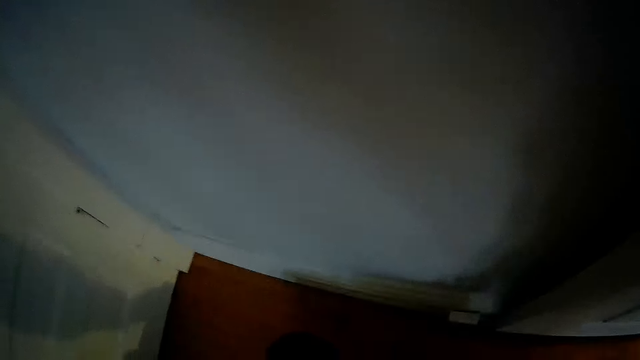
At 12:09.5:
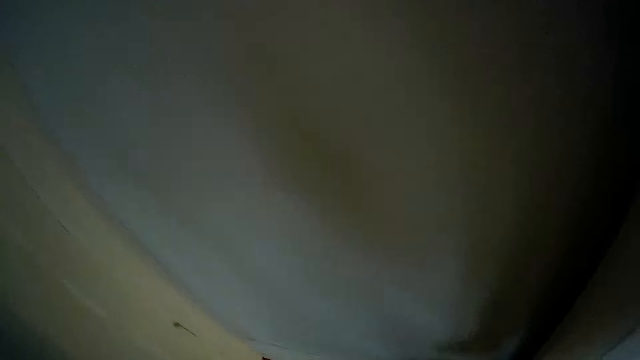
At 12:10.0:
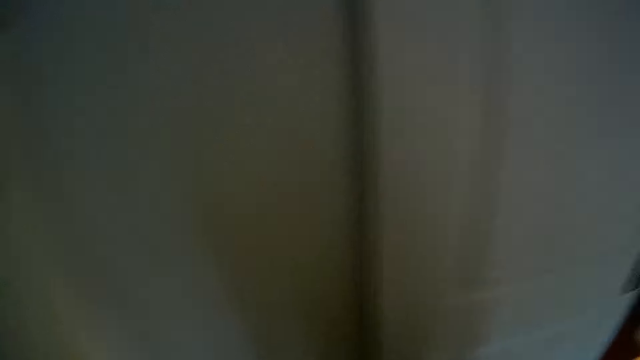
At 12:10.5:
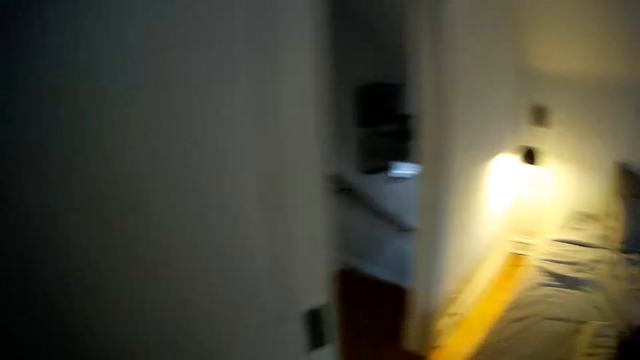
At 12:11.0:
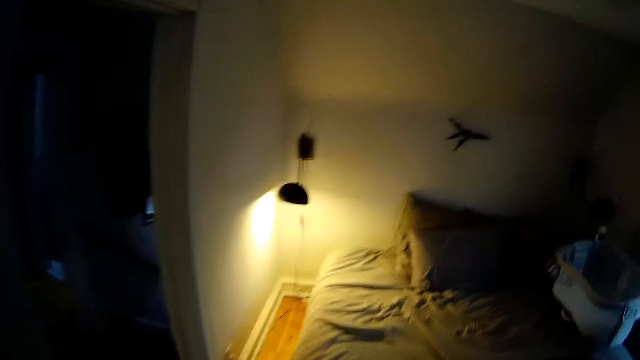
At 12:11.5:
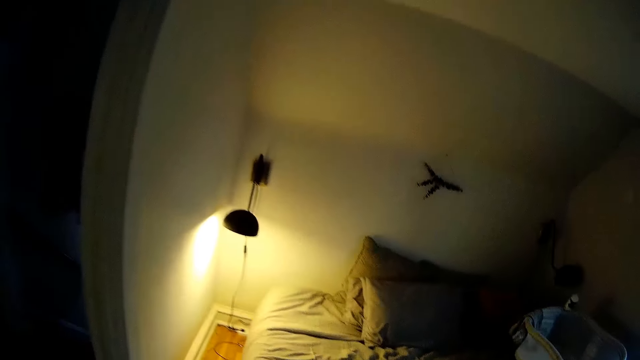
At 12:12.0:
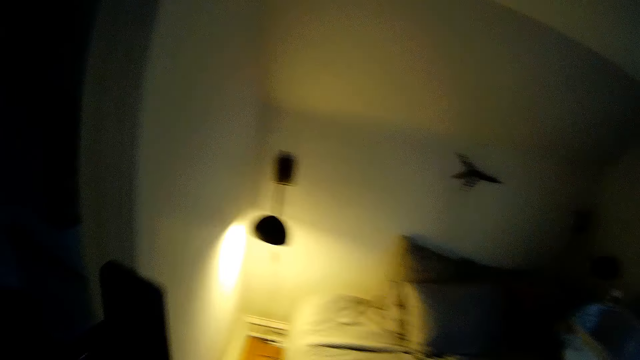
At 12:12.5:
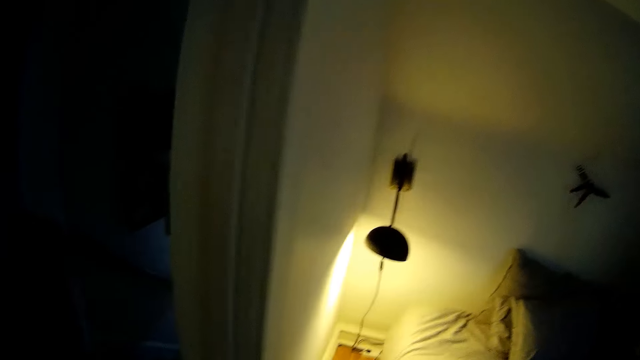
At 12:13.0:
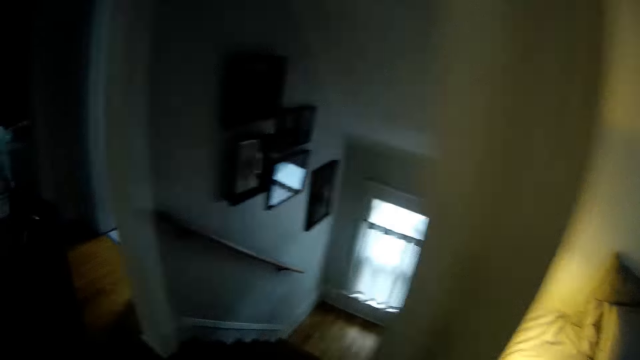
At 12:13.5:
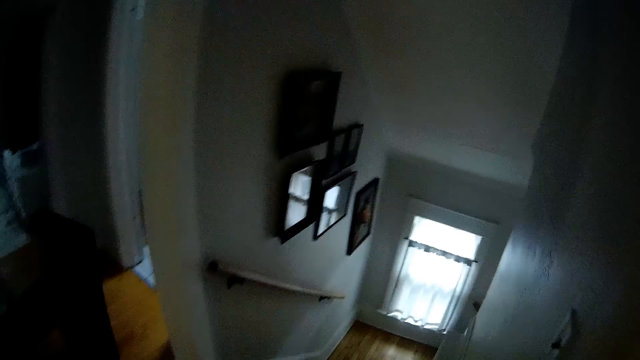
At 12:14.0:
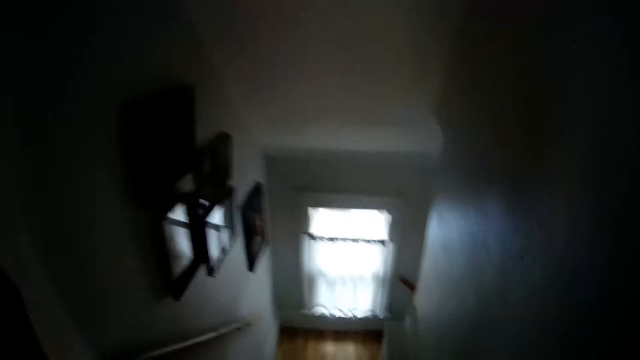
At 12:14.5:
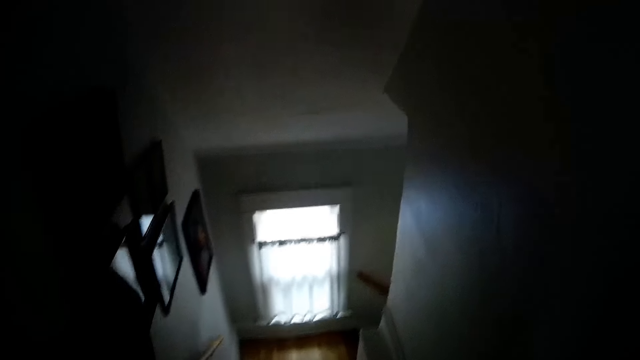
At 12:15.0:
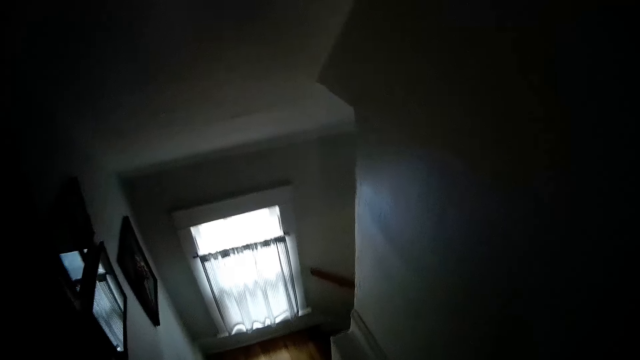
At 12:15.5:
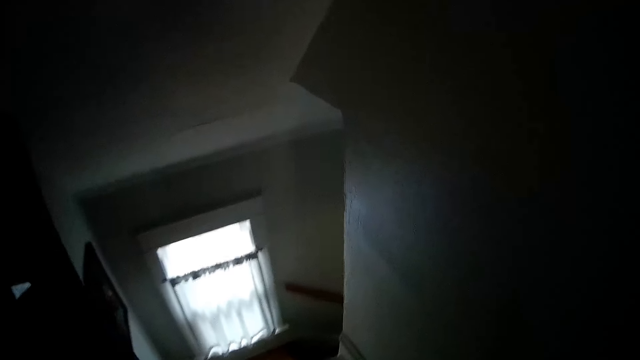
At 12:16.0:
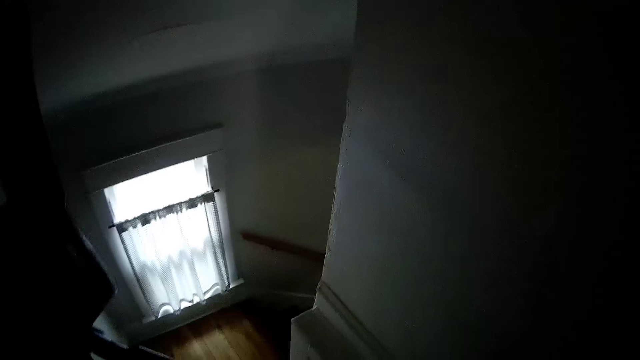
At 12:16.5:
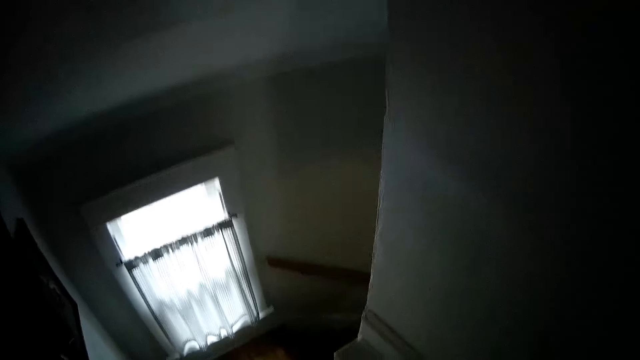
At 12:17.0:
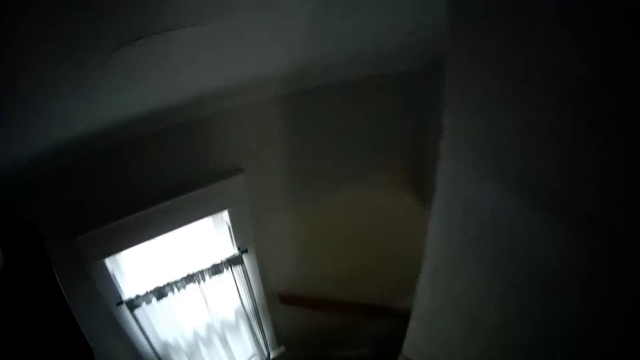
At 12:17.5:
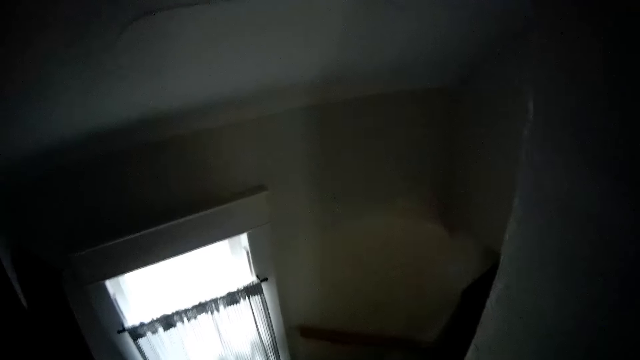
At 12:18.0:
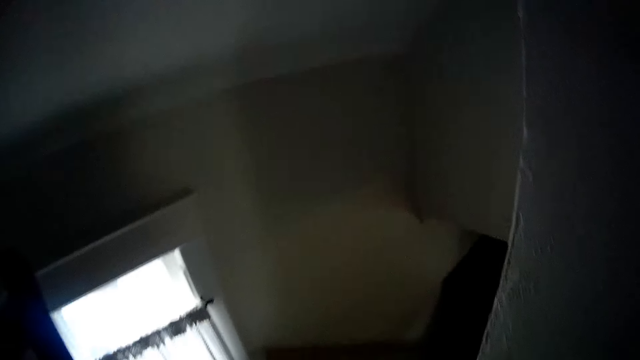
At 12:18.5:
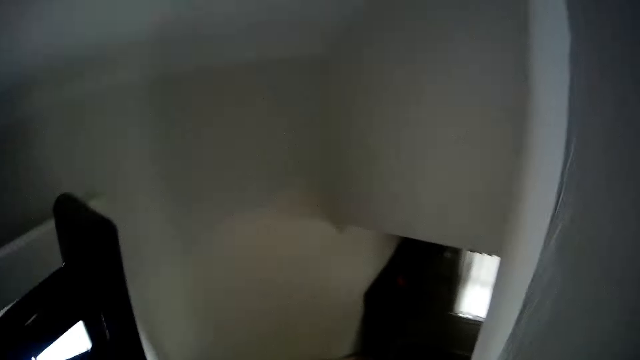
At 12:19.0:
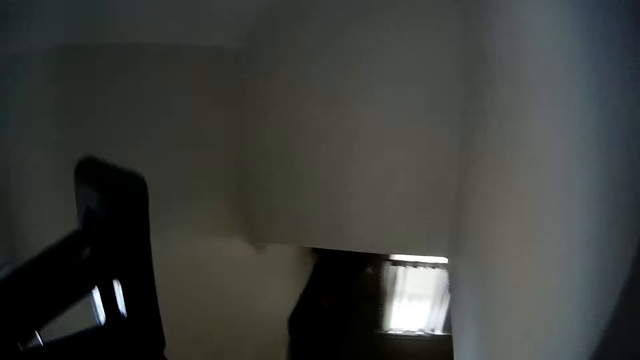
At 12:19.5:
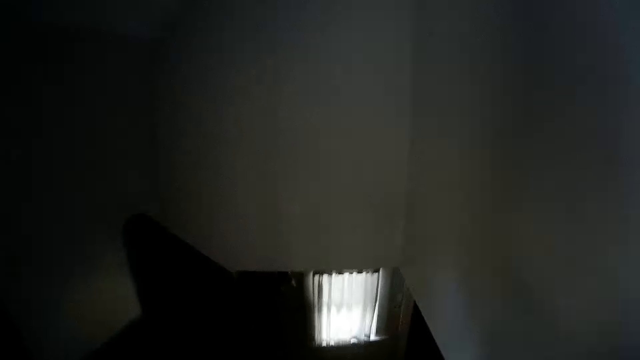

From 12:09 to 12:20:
The camera wearer holds the vacuum cleaner with both hands. They carry something. They climb down a flight of stairs. They carry something down the stairs.

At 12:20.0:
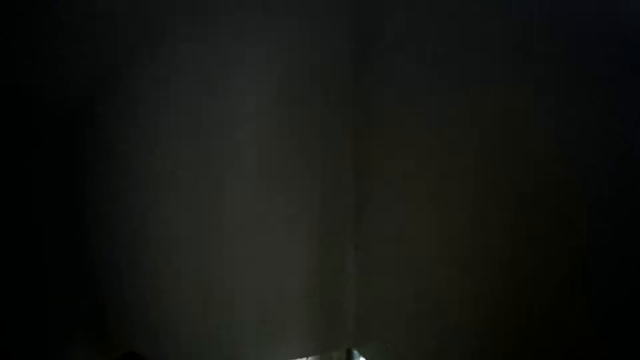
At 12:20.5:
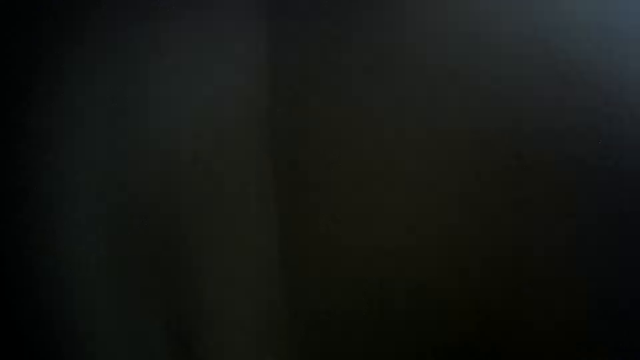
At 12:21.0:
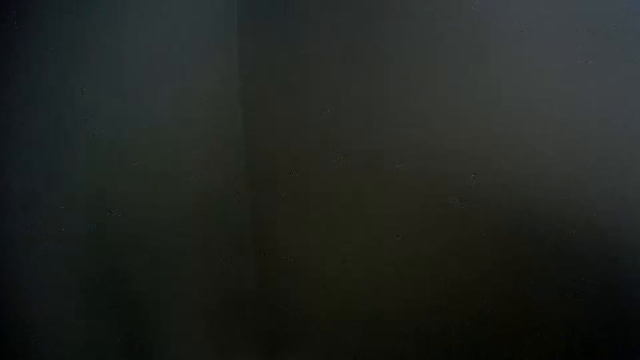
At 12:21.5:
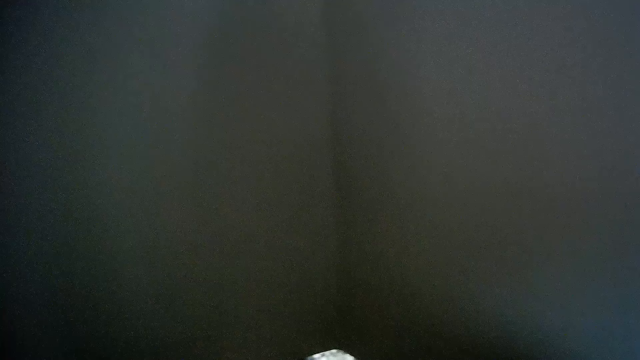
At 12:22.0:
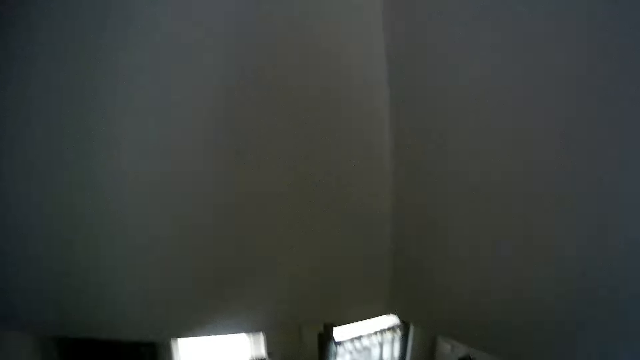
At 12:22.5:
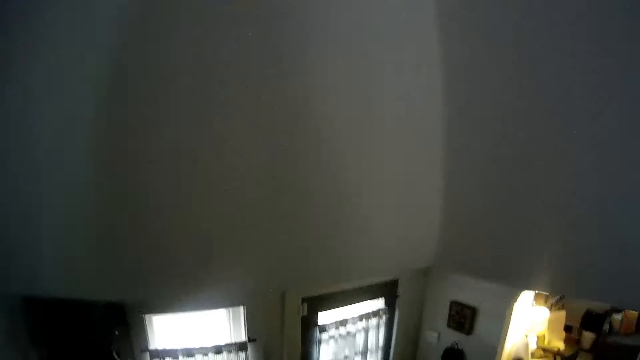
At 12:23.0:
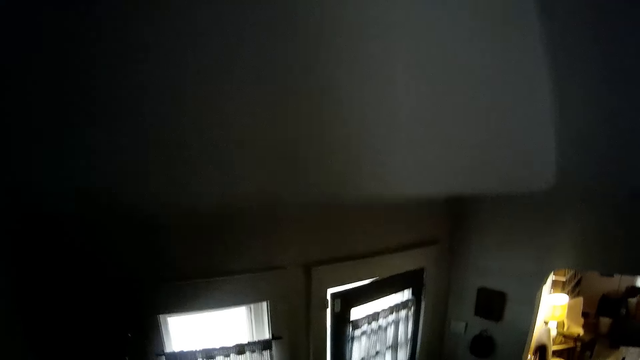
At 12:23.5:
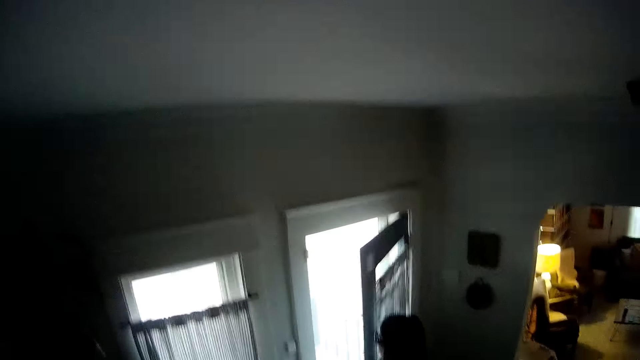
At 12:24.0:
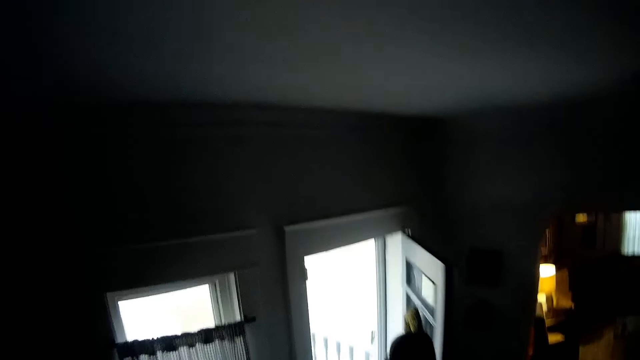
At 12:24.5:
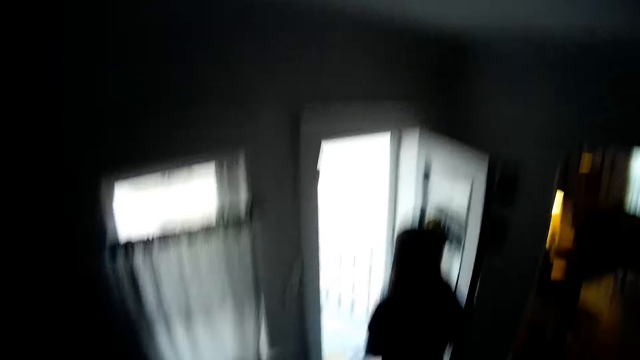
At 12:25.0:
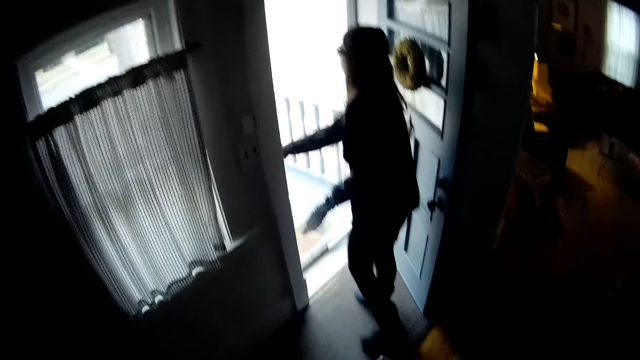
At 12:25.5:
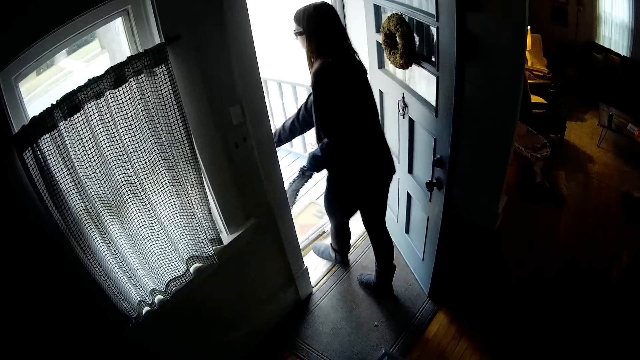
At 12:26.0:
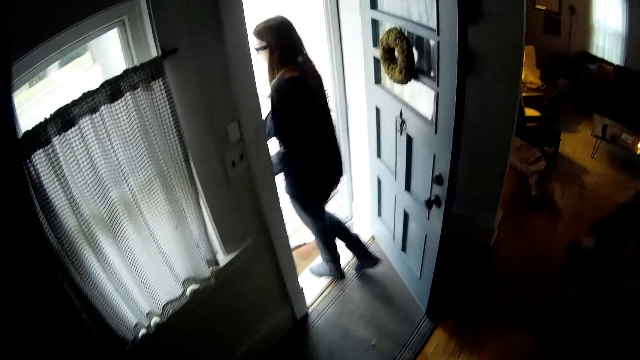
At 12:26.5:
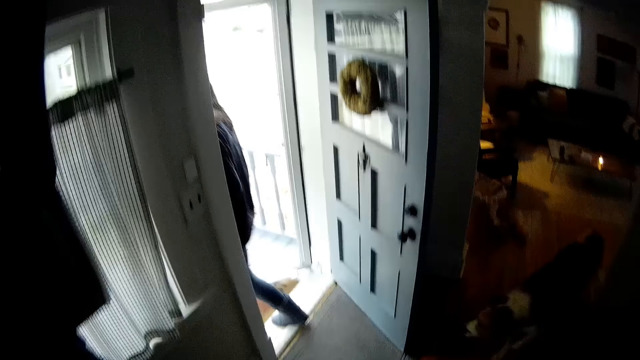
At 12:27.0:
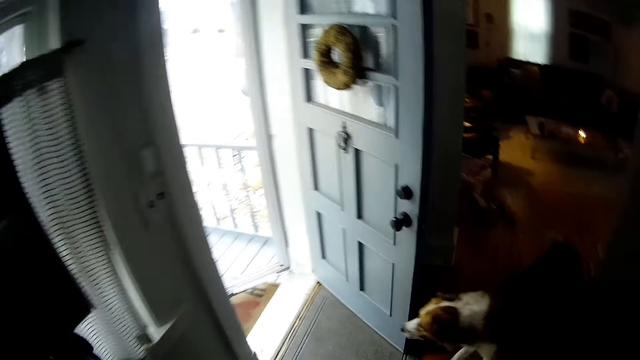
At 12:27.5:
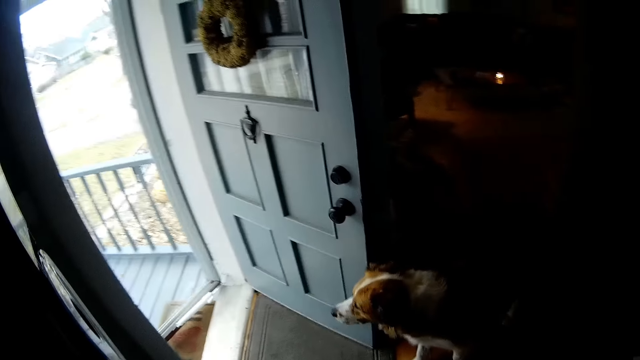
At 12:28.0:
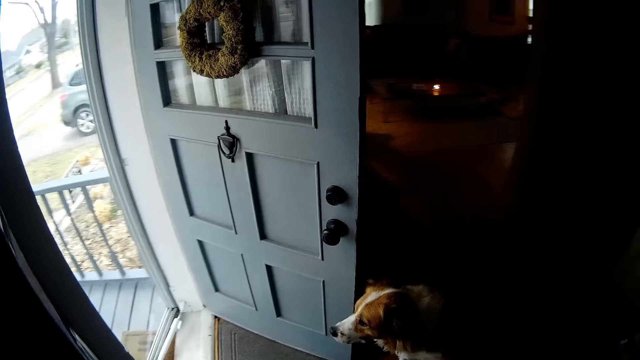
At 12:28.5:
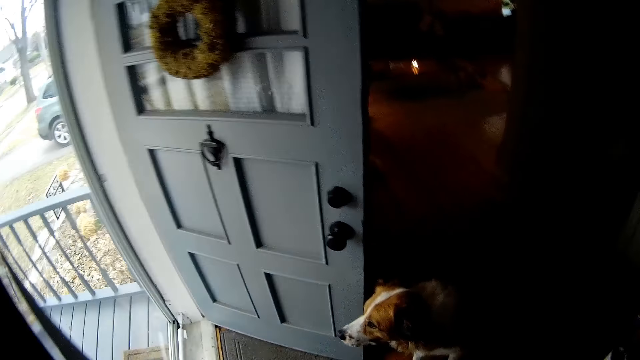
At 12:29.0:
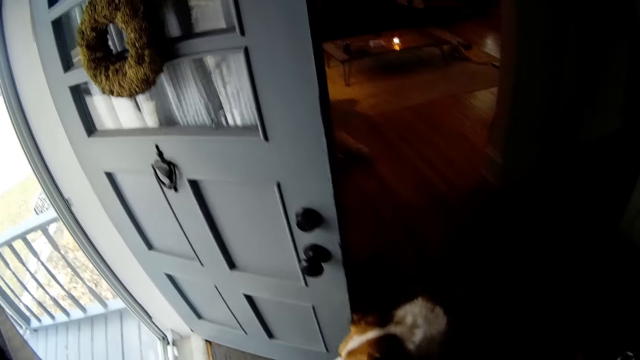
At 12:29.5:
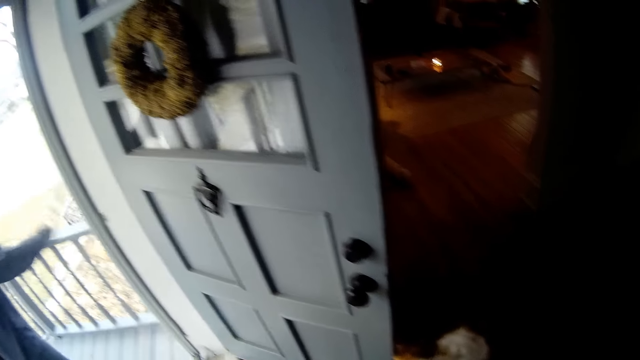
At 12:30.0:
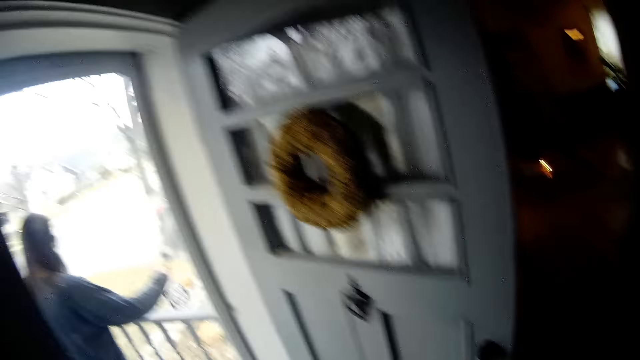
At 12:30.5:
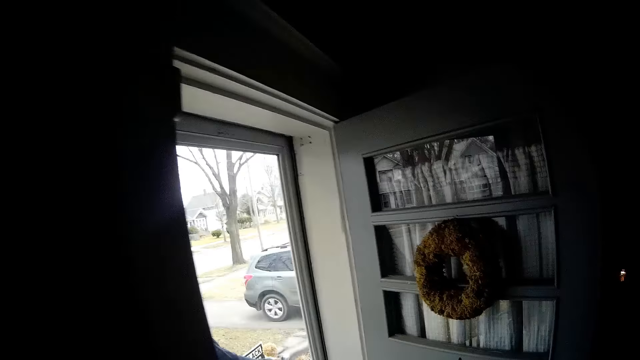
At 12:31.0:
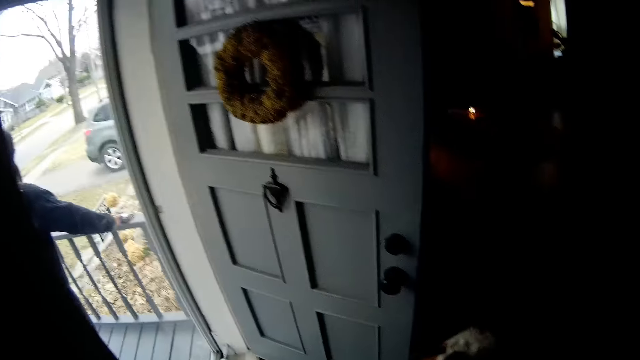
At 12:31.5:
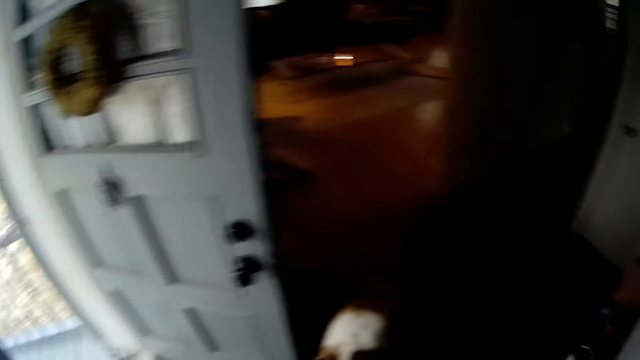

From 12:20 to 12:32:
The woman opens the inner door with her right hand. The woman converses with the camera wearer. The woman opens the outer door. A dog walks to the door. The woman walks out of the house. The camera wearer carries something down the stairs. They look around. The woman dusts the broom on a protector with her right hand.
